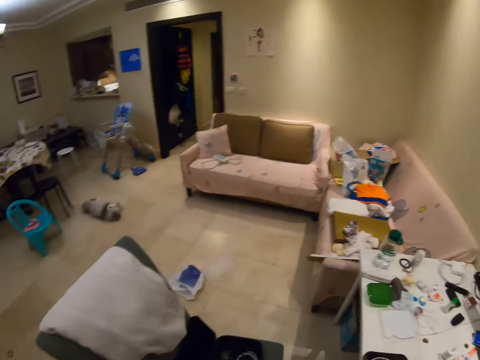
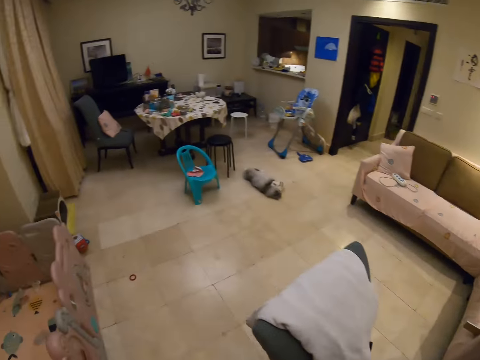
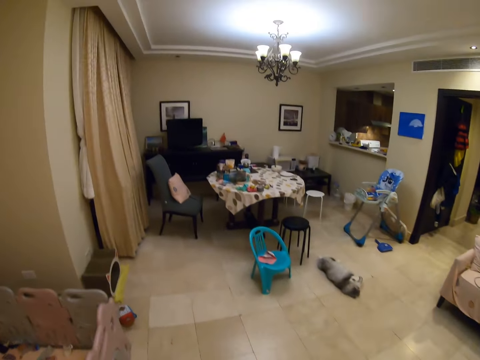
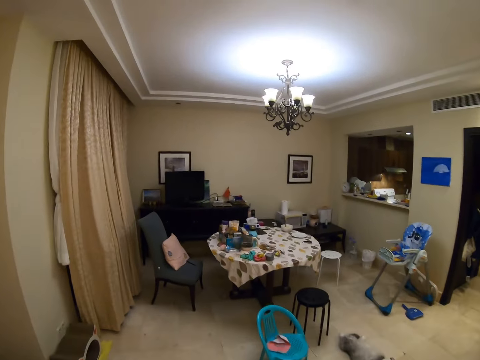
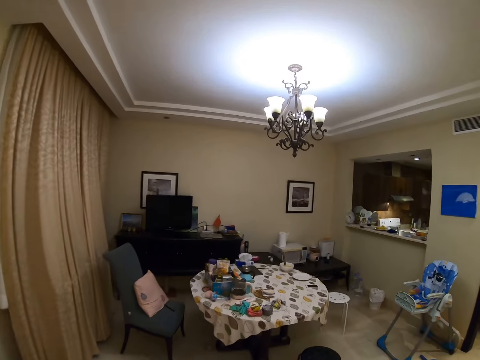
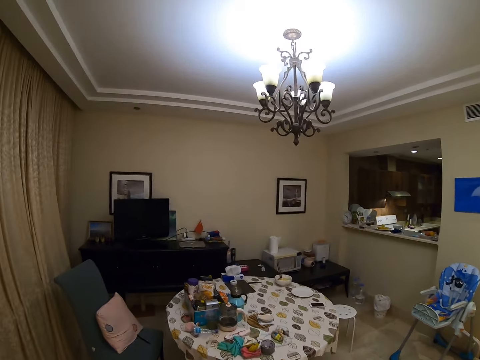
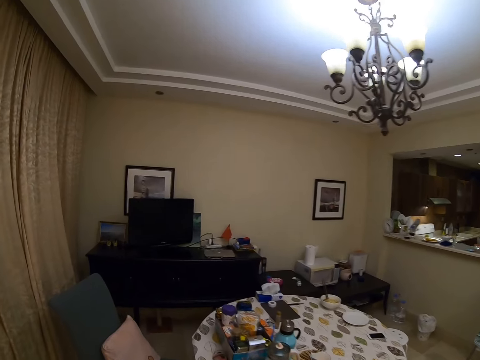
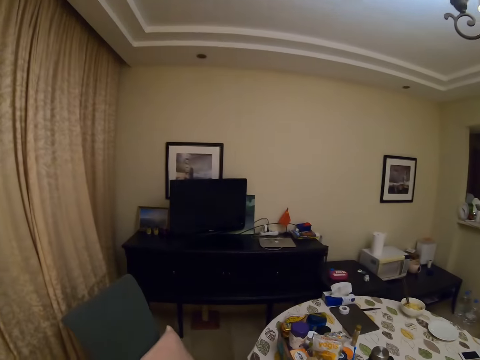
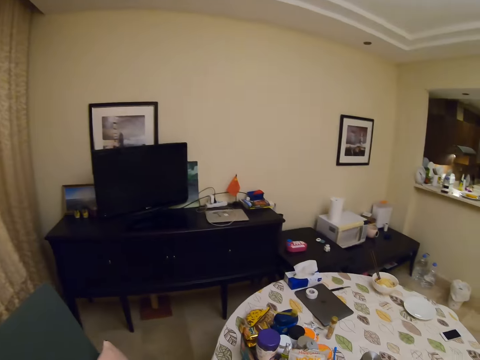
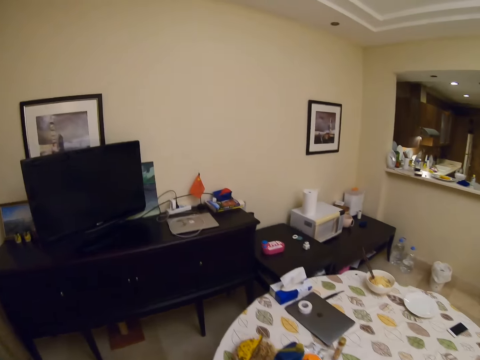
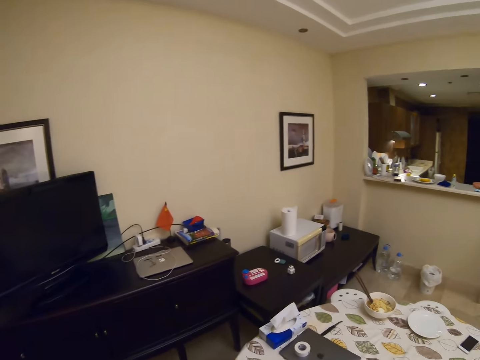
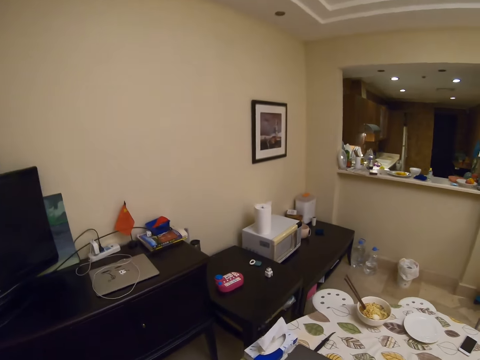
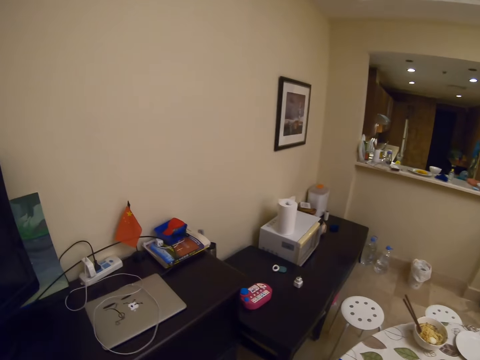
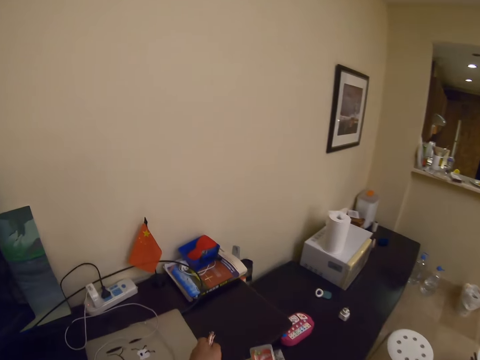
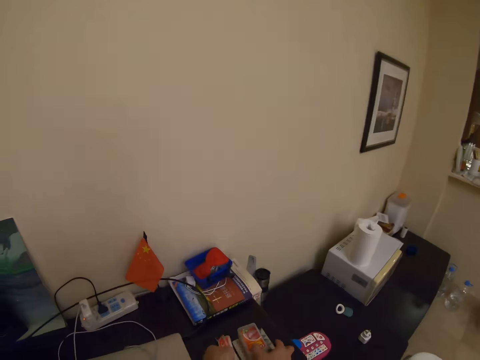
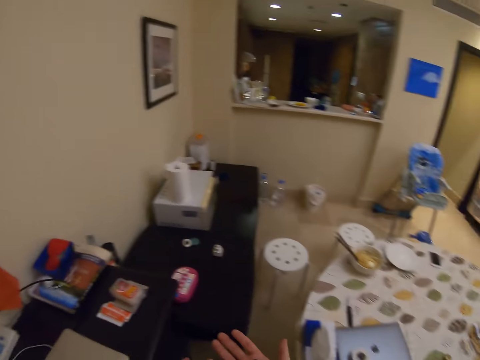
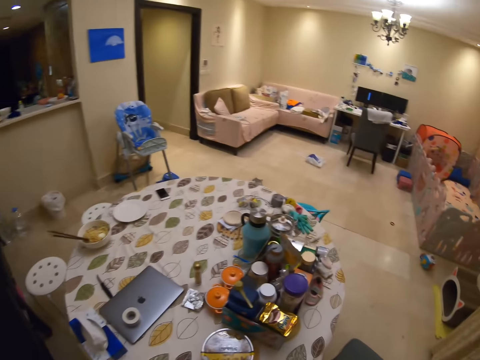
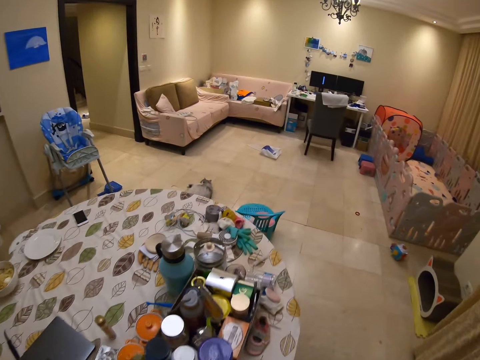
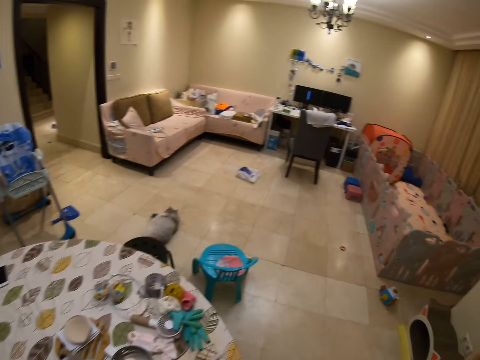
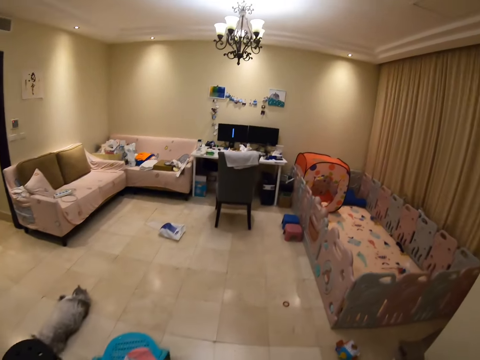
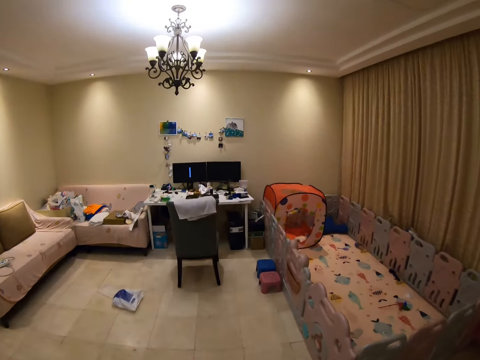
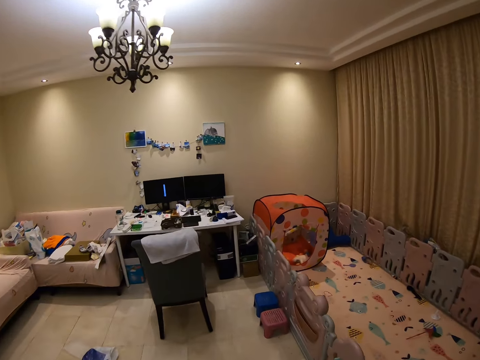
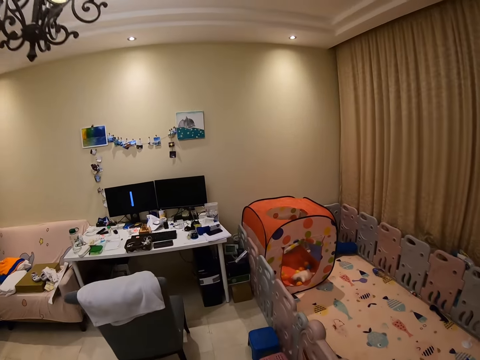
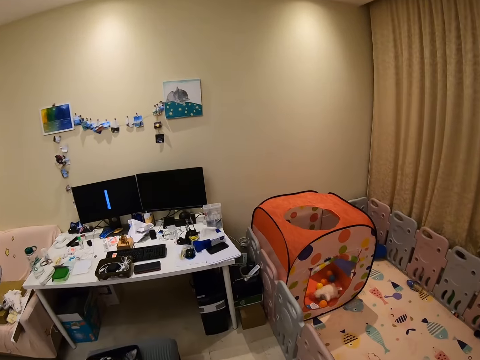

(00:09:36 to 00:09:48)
The camera wearer turns the camera. They move around the room. They place an object on the television table. They walk around the room. They walk back.

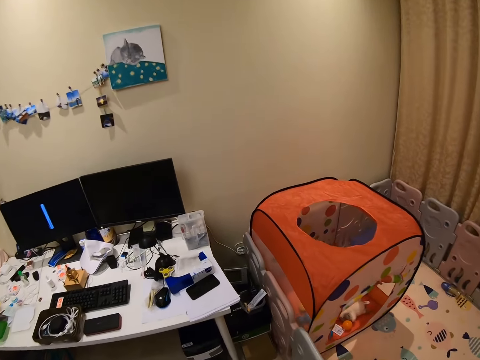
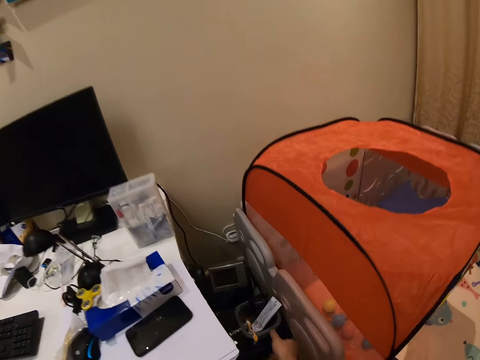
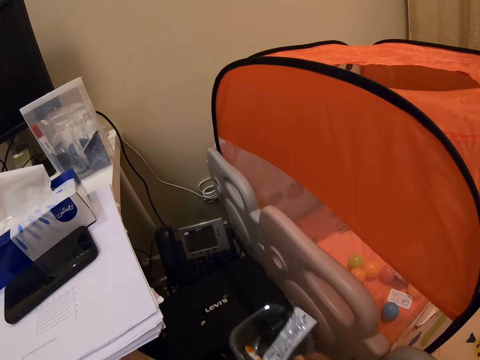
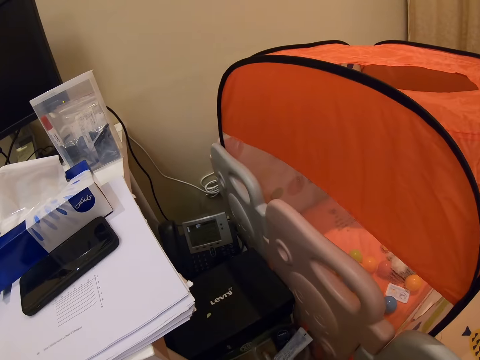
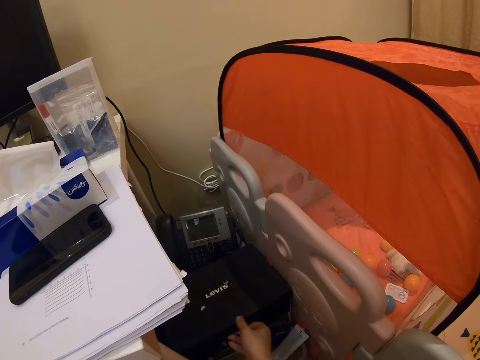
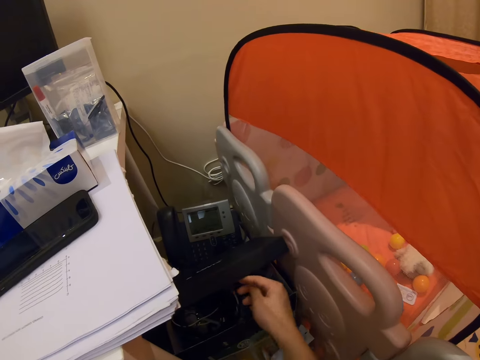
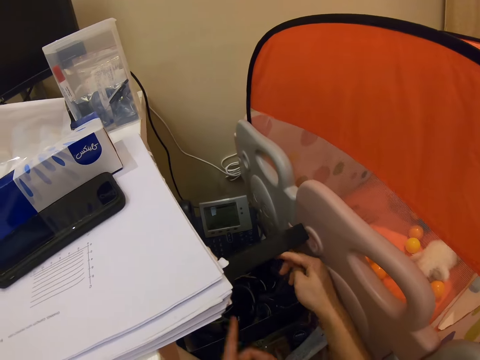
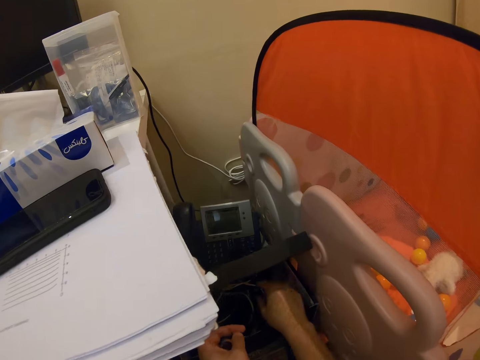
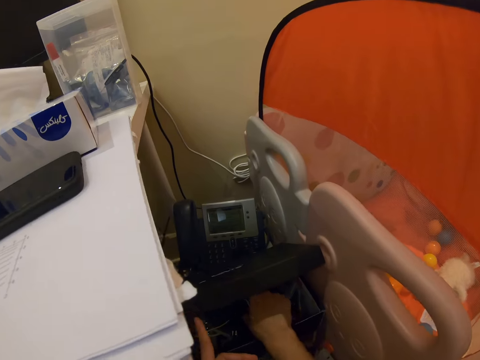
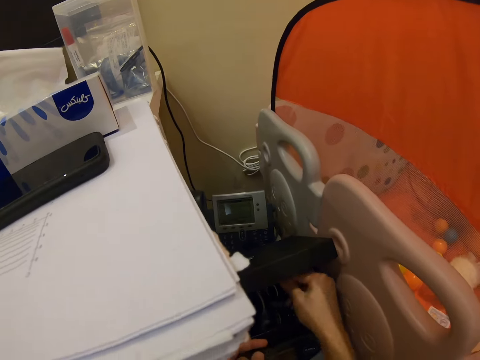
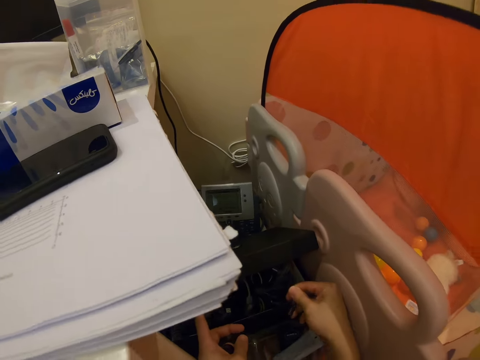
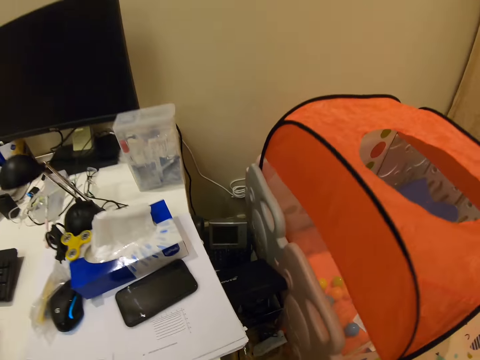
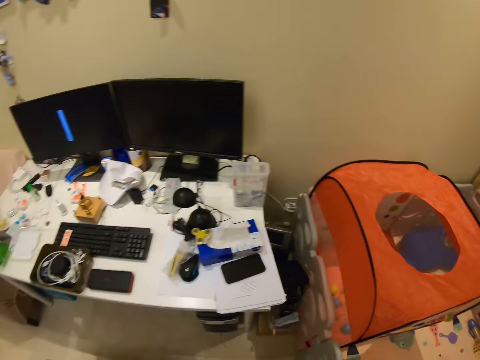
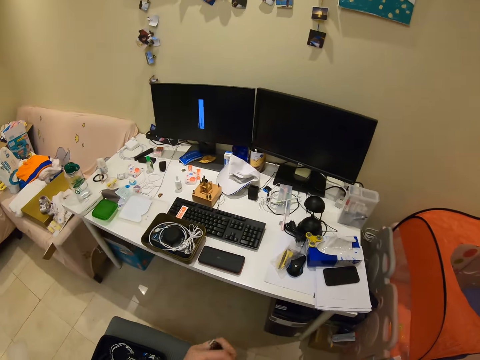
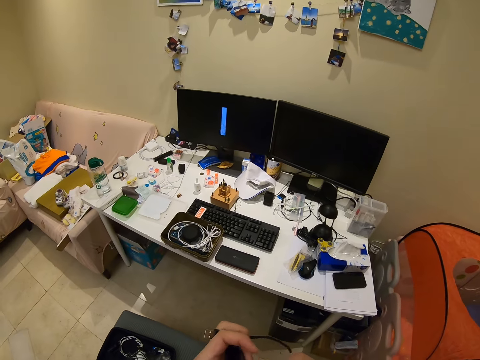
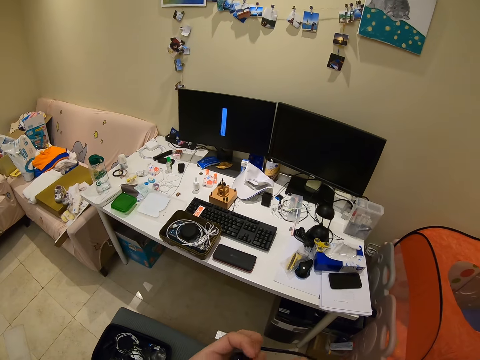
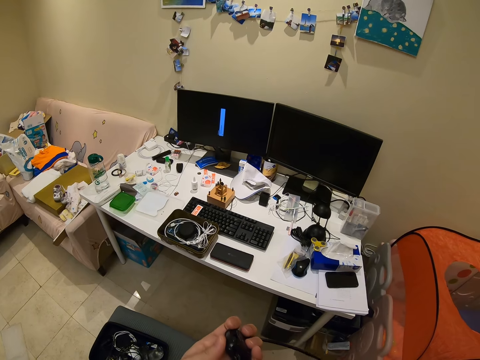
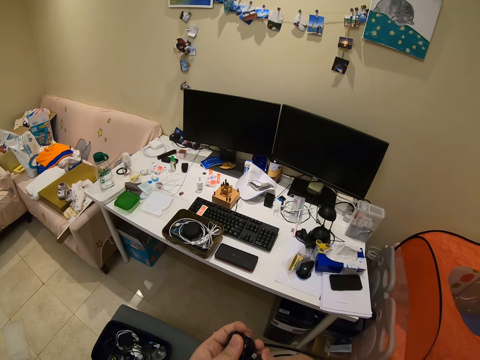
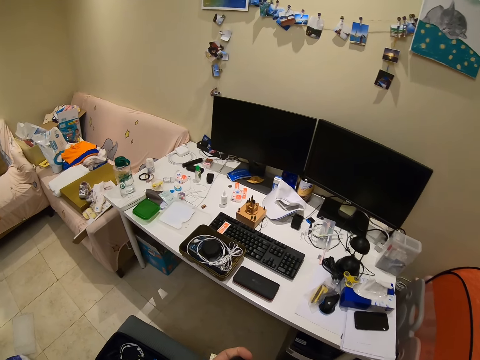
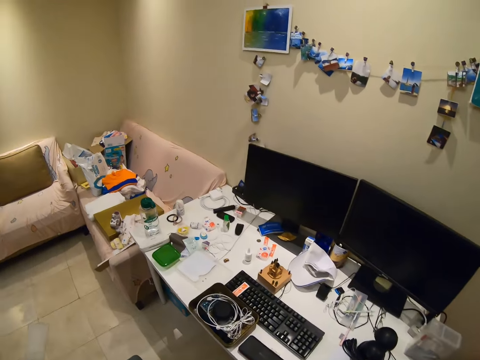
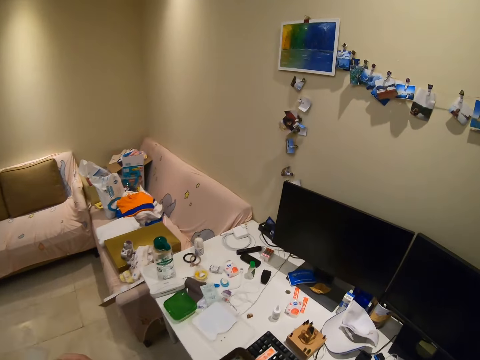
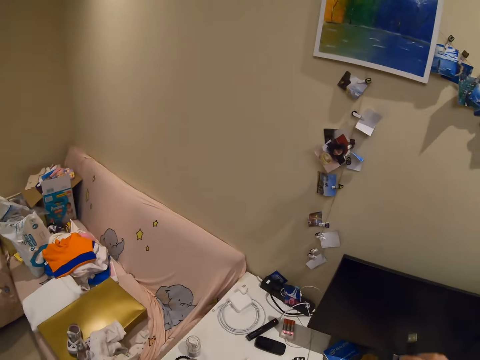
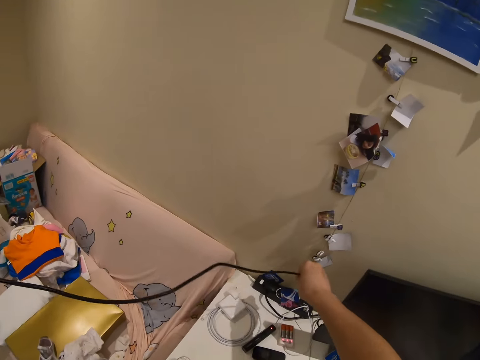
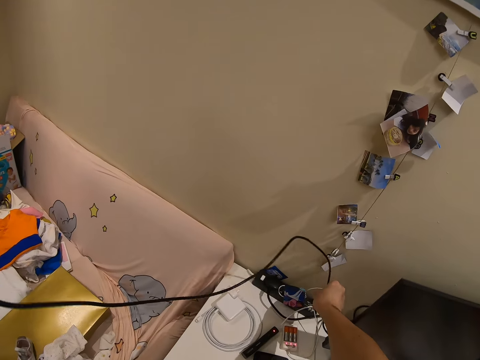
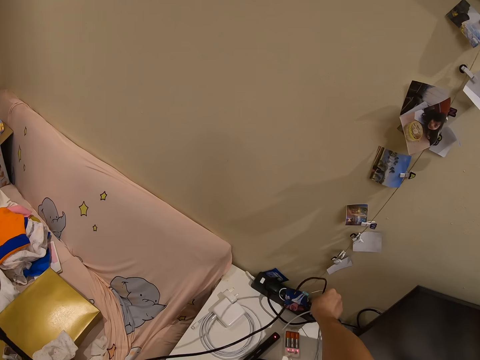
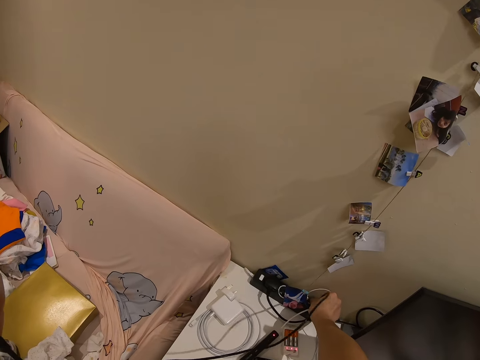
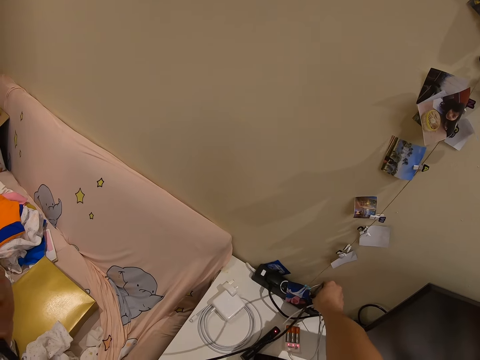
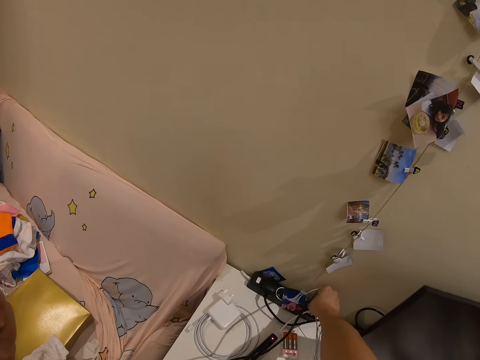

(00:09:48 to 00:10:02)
The camera wearer lifts the dustbin. They place the dustbin on the floor. They open a box. They pick a cable from the box. They connect the cable in the charger head. They connect the charger into the extension cord.
